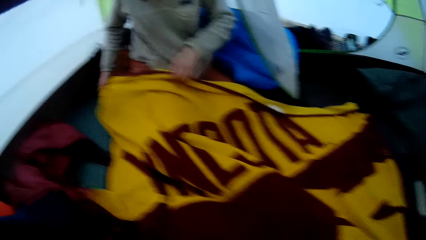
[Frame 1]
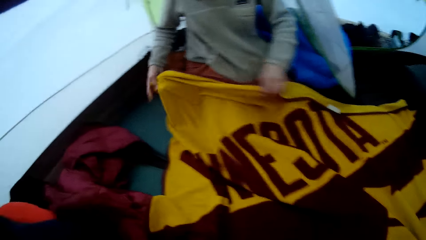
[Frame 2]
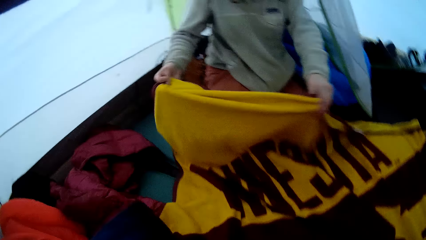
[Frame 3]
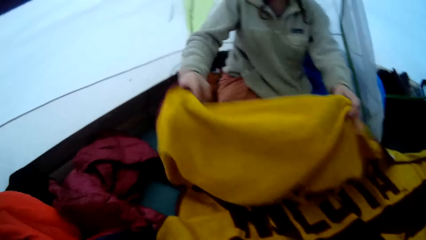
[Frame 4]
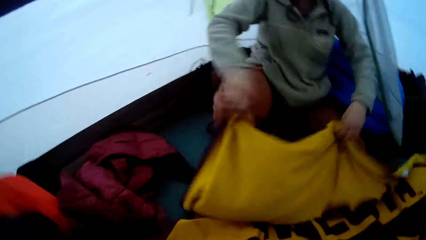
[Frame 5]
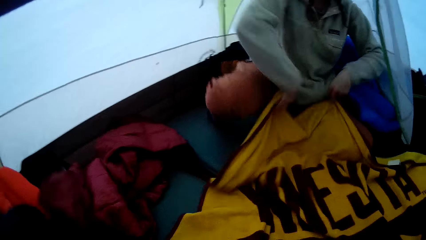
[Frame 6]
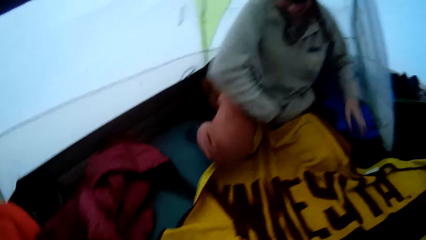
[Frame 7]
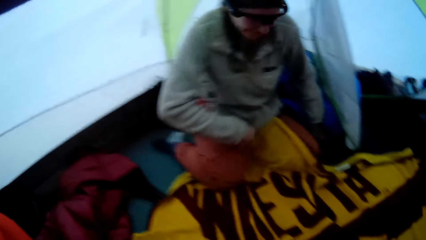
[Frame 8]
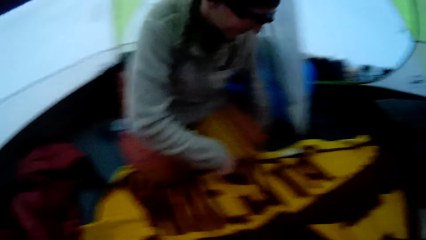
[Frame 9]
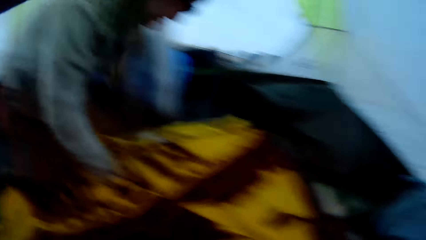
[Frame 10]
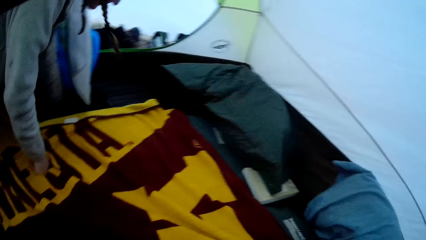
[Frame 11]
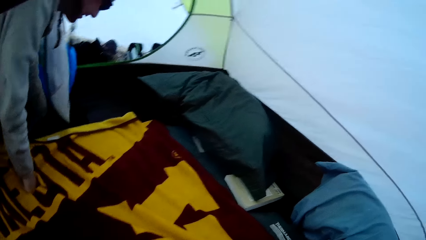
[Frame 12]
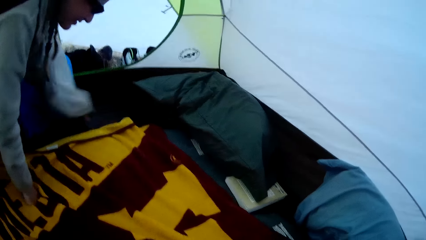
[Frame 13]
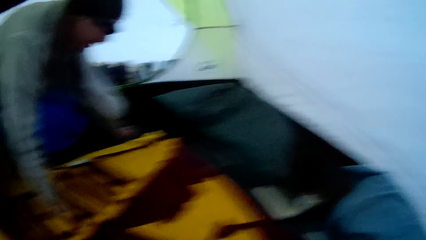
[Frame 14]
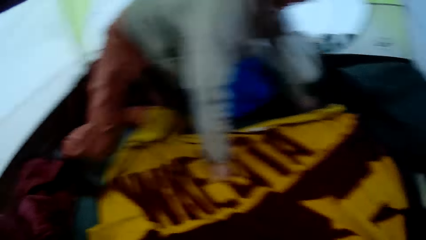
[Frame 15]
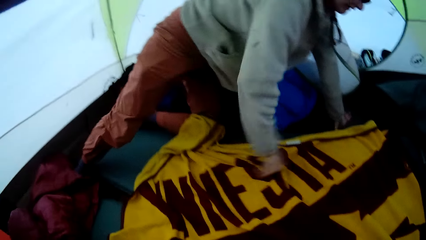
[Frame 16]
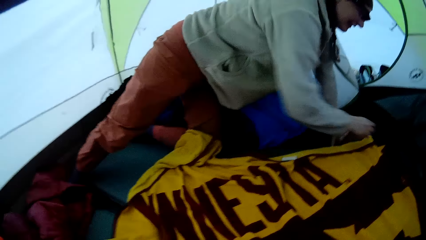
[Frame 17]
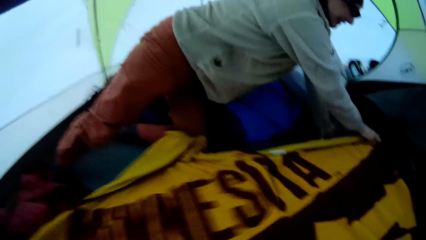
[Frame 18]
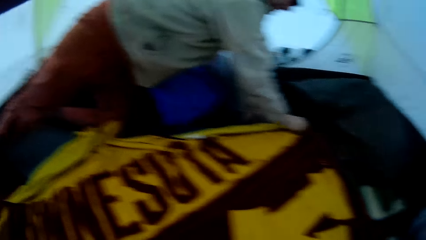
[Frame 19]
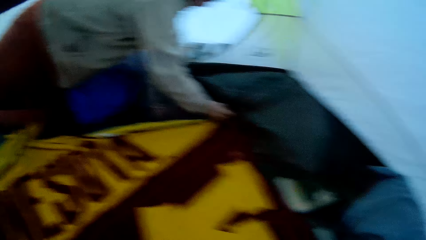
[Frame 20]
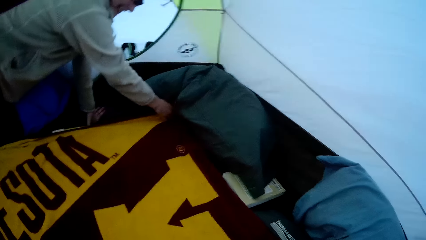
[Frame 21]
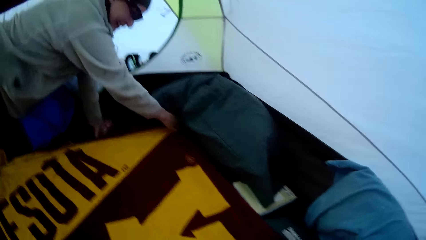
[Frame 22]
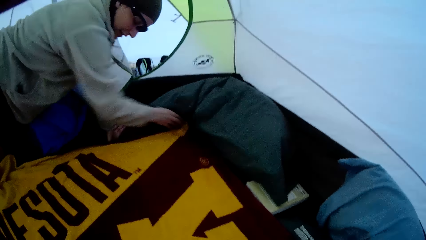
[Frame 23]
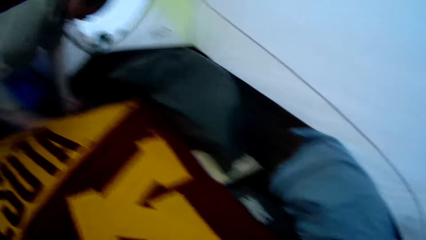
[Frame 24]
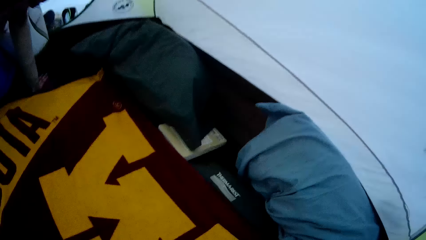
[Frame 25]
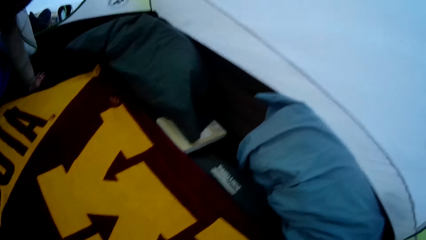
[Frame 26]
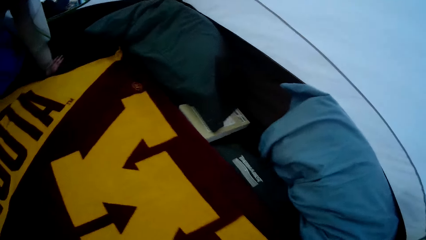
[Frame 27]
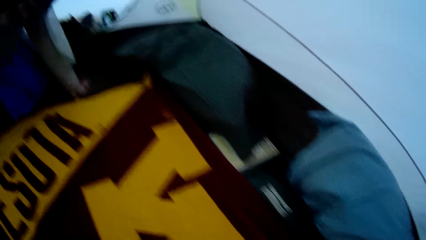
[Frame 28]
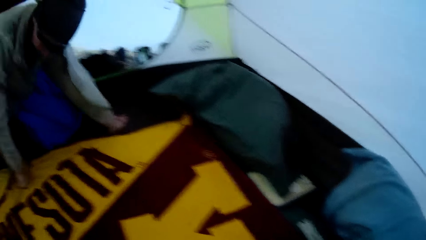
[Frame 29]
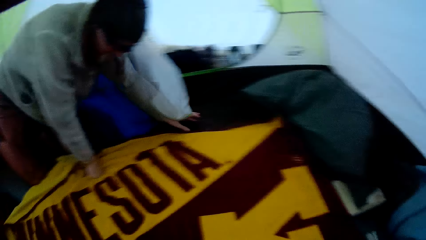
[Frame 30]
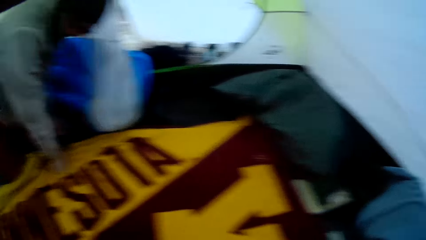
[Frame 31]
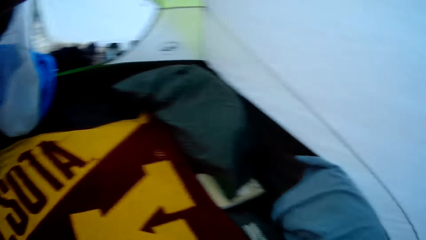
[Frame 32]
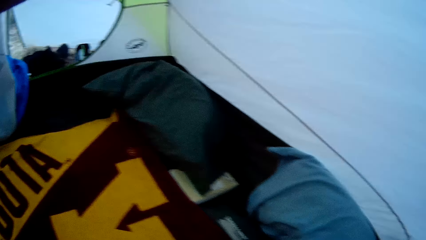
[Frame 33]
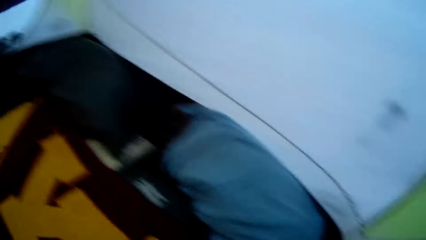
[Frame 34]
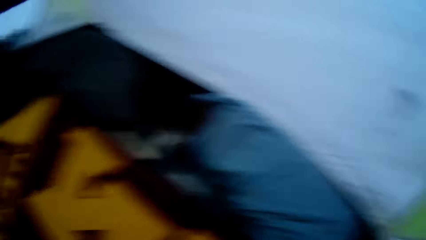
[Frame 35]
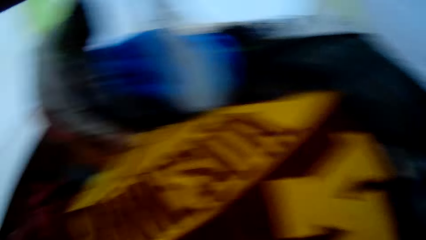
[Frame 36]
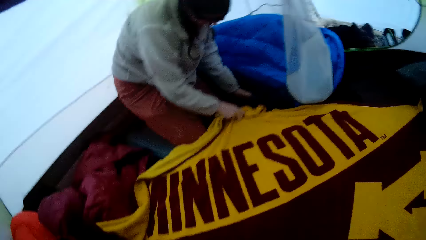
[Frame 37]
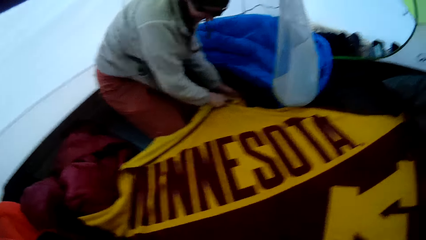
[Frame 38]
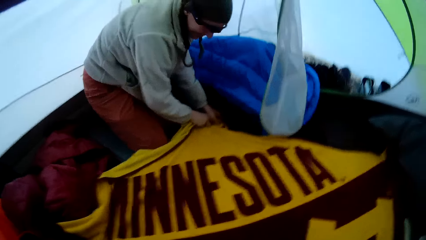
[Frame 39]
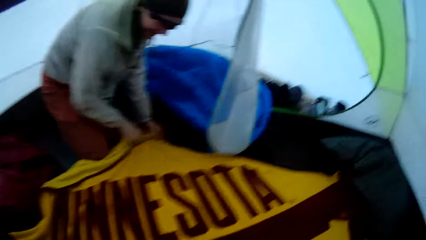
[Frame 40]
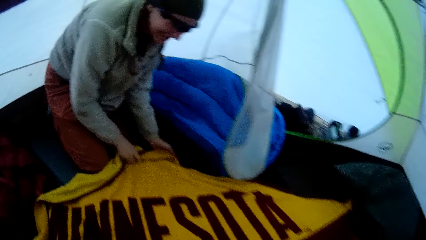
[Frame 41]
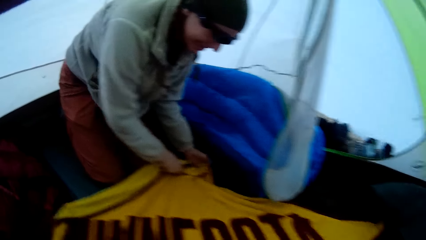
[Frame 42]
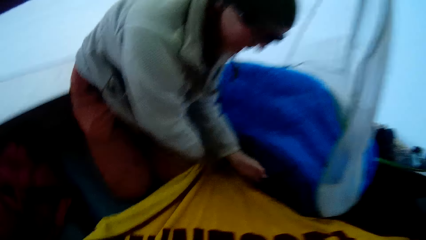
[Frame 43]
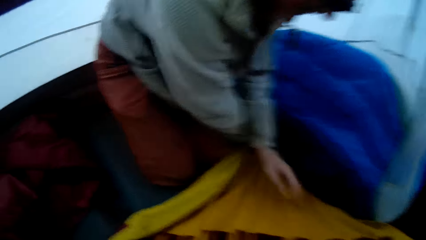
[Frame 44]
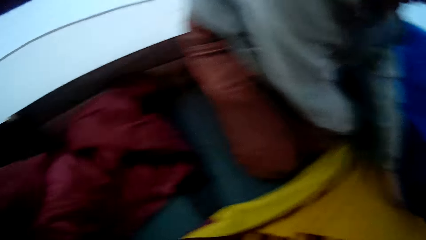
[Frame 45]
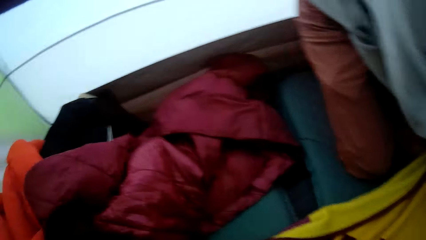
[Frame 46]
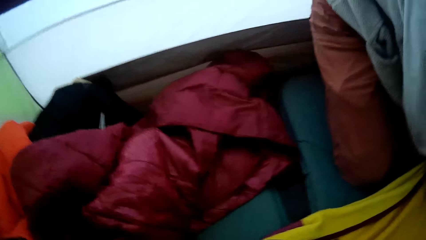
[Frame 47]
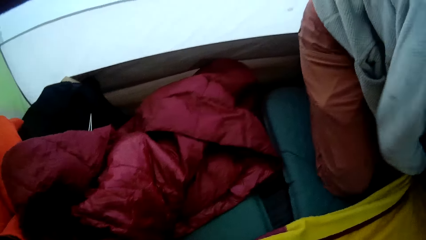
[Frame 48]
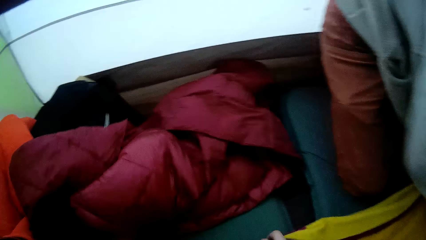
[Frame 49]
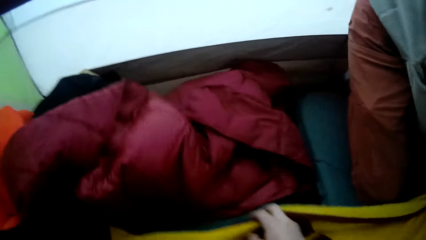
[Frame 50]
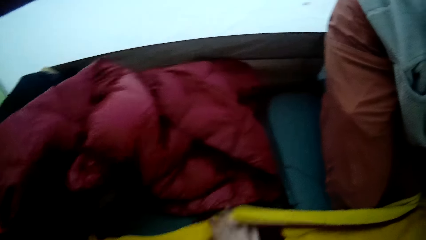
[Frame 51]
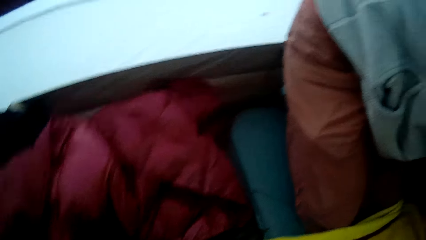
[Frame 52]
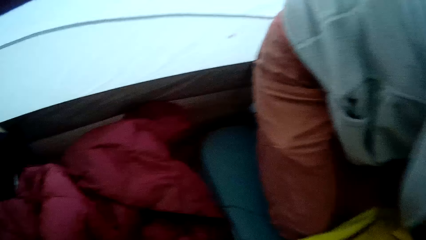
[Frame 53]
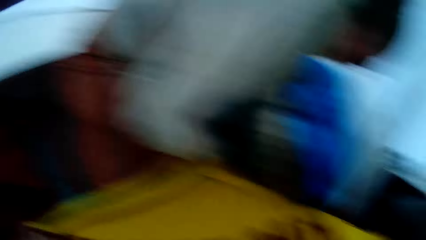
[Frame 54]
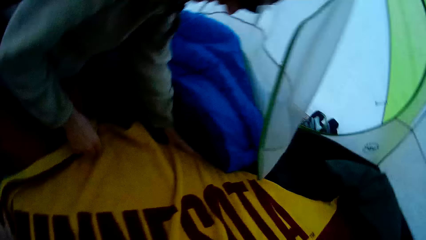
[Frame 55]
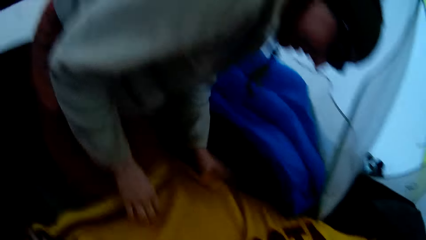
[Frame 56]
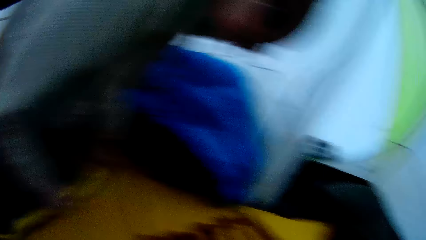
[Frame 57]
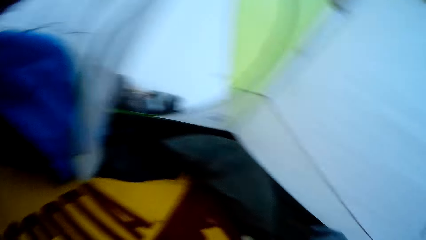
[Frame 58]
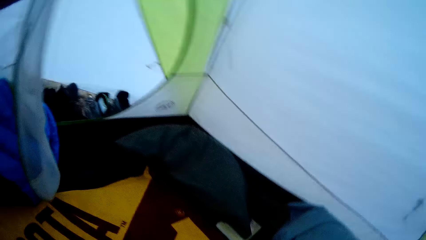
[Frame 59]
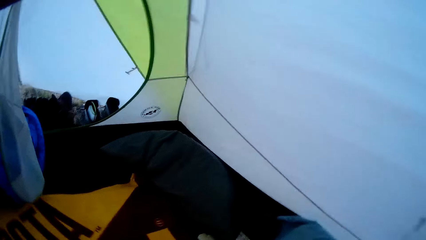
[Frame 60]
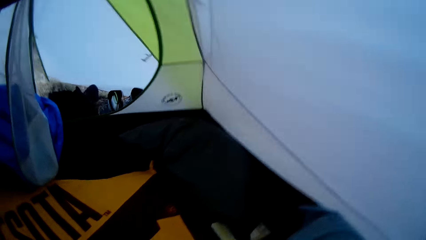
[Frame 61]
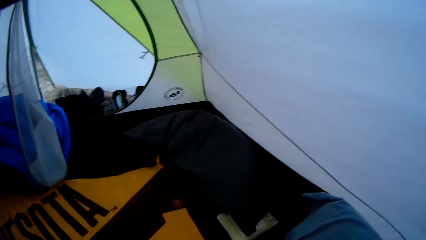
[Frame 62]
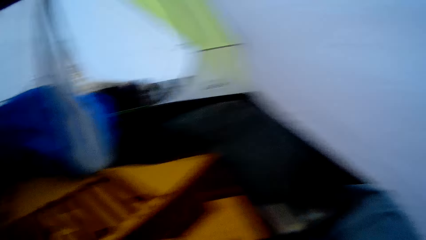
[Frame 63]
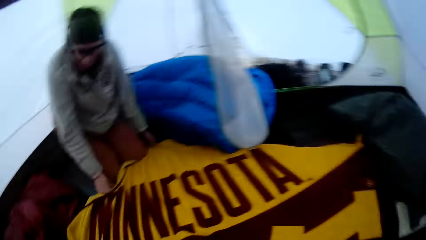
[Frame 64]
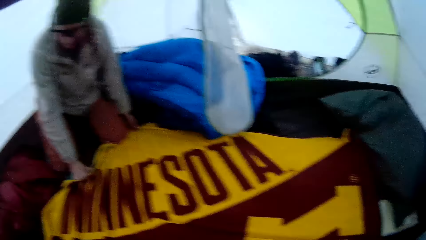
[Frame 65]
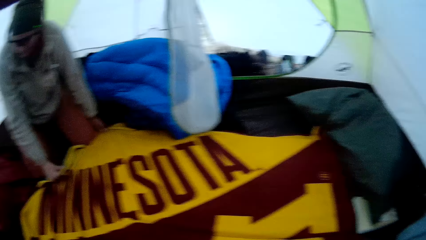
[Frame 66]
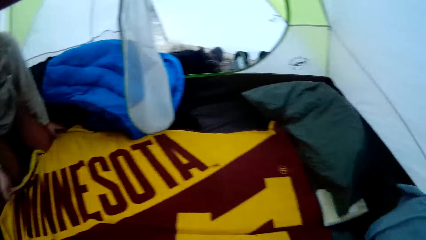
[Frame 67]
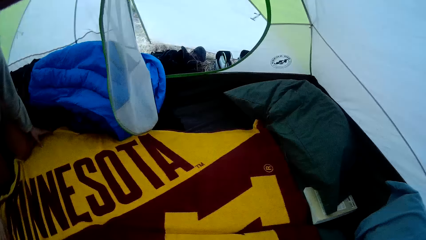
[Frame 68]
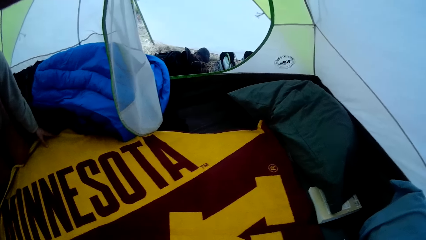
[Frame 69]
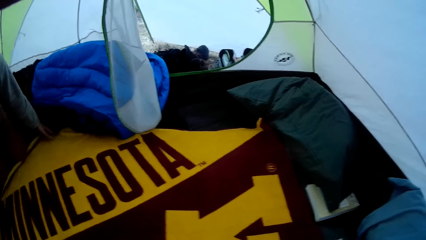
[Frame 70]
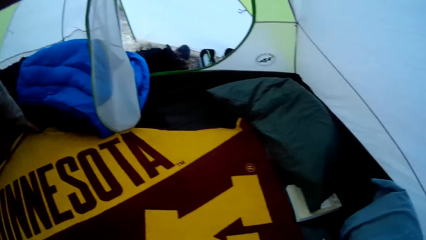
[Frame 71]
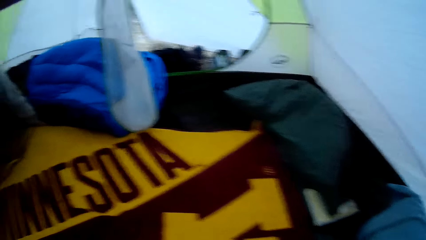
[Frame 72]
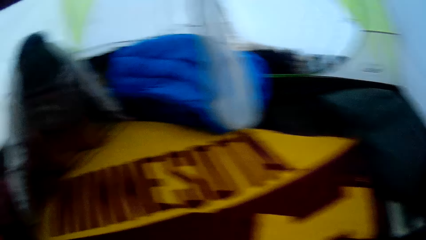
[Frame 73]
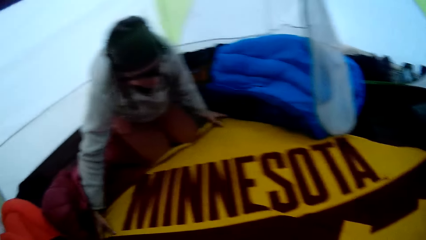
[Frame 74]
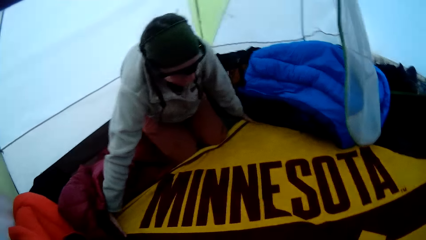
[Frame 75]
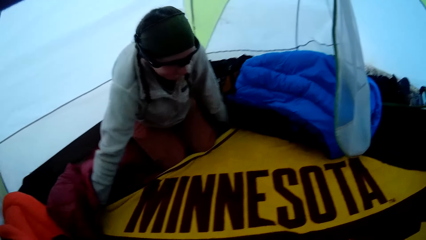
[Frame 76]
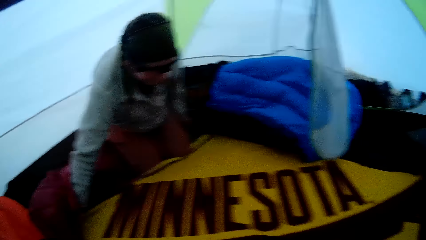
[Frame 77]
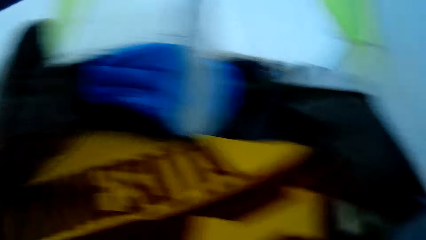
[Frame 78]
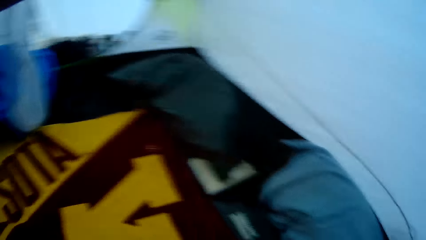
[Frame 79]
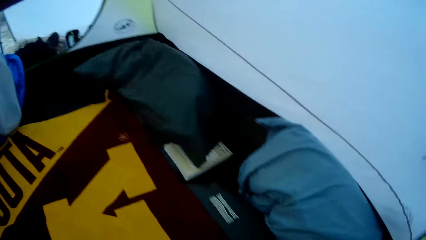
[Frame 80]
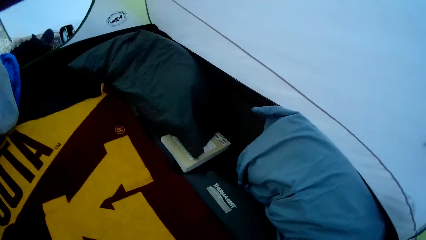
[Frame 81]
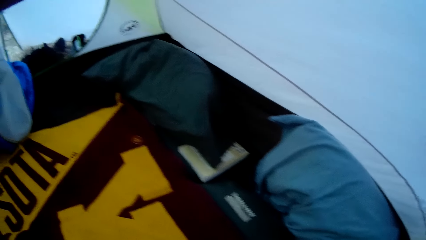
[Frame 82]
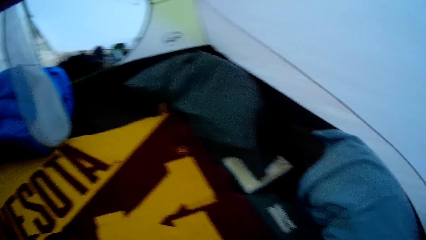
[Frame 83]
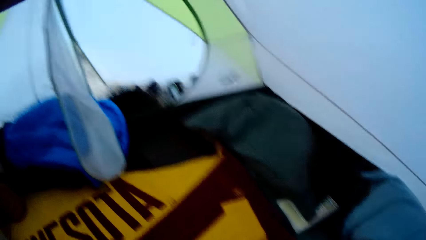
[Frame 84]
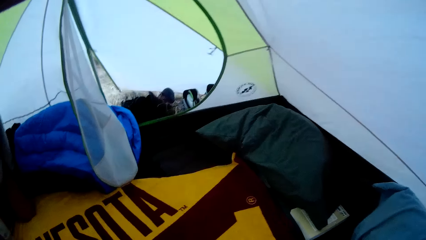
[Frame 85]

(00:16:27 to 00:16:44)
The lady holds a blanket. The lady adjusts the blanket. The camera wearer repositions the blanket. They push a duvet. The lady adjusts the blanket.
